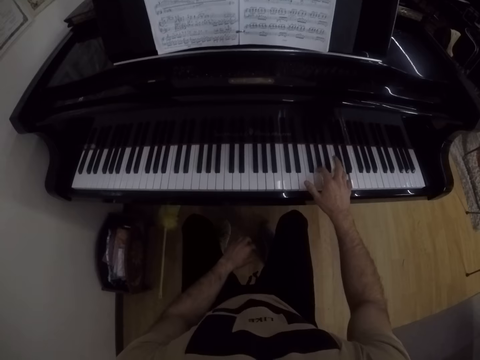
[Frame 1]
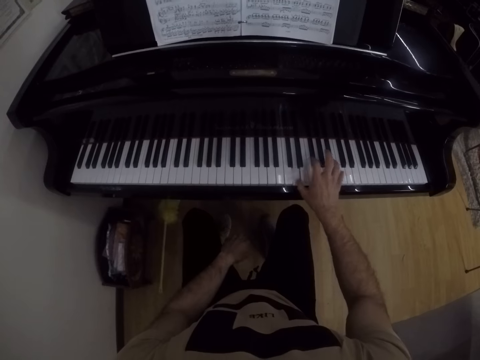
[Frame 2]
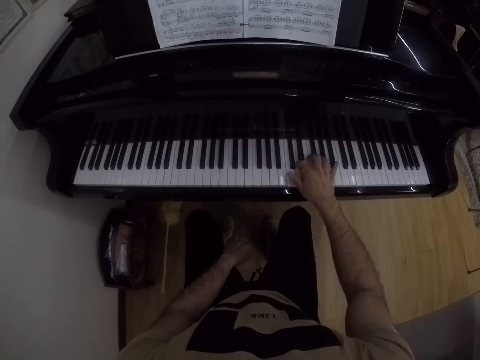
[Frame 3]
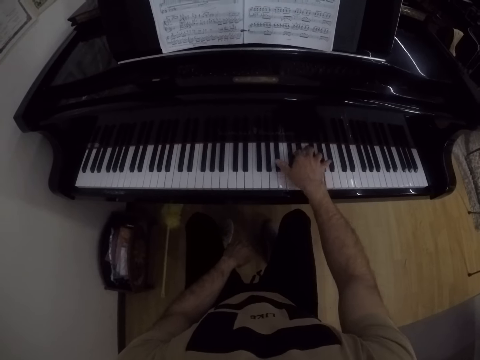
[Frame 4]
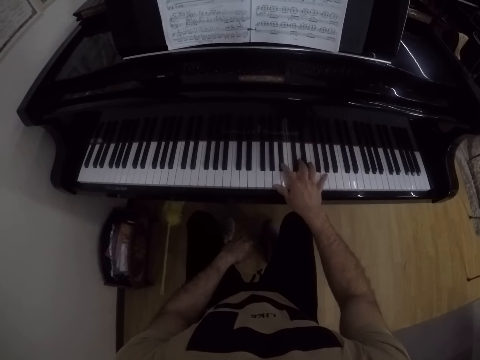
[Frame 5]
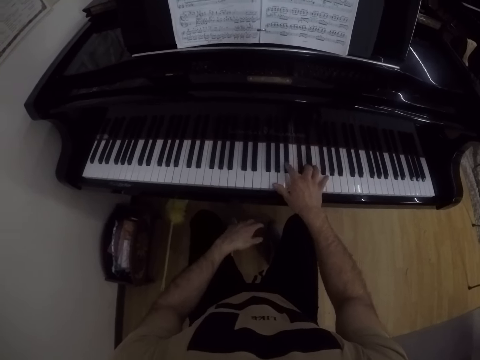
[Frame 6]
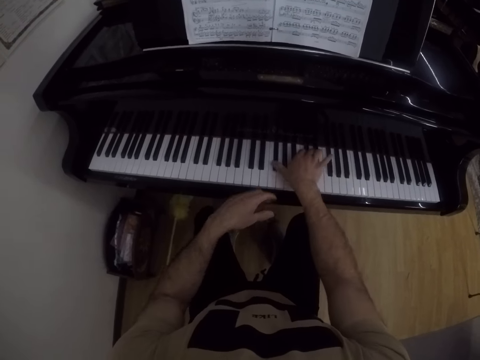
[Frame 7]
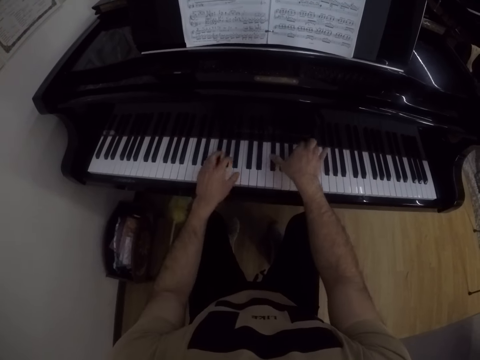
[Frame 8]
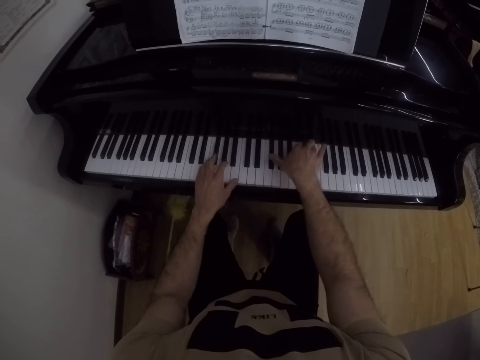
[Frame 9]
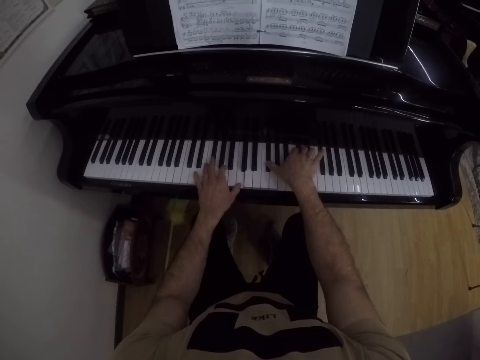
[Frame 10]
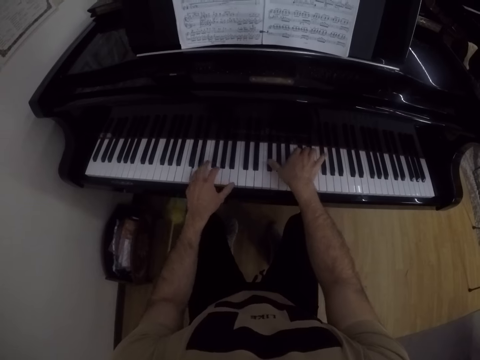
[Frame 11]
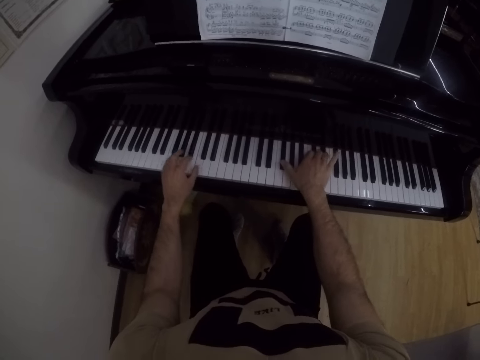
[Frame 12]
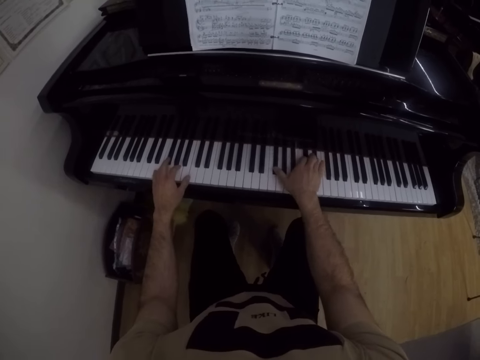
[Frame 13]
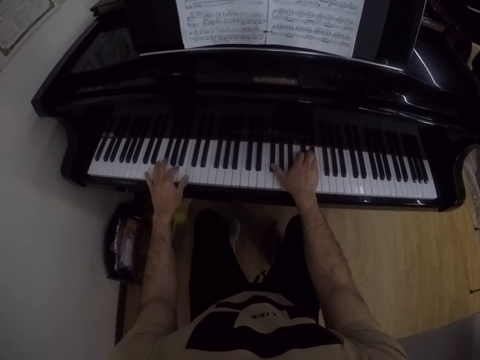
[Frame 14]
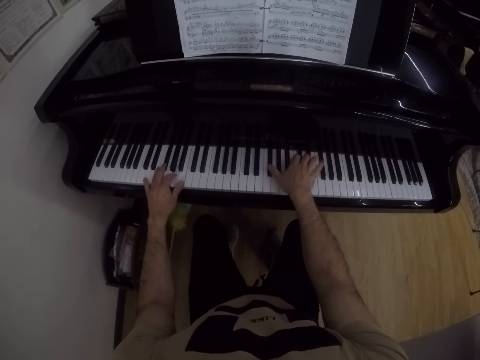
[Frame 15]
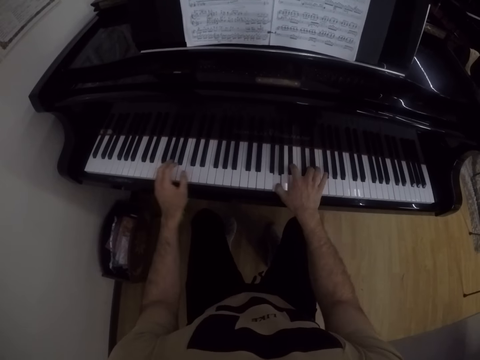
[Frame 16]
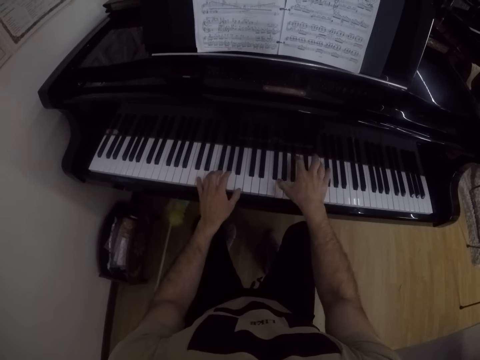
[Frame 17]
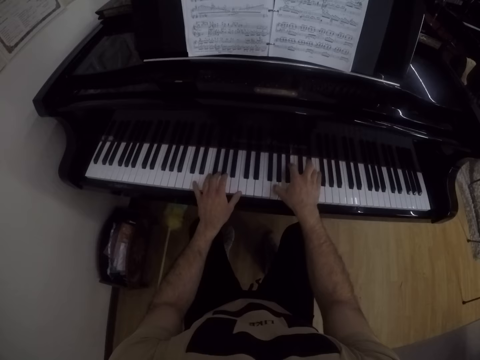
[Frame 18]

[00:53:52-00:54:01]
The camera wearer places his left hand on his left leg. He plays the piano with both hands.

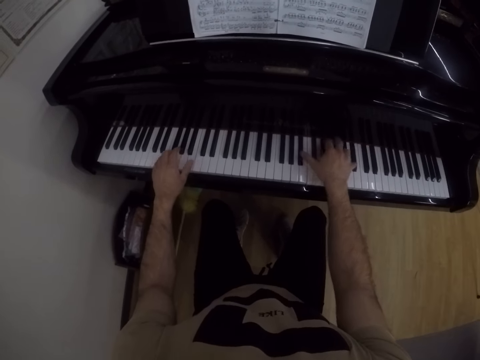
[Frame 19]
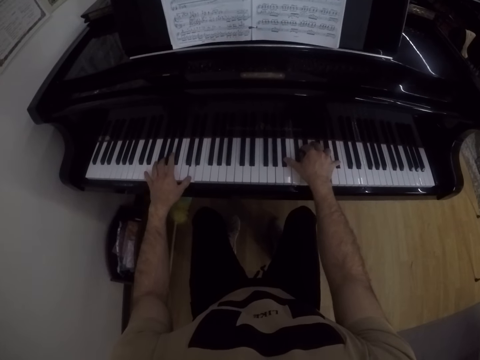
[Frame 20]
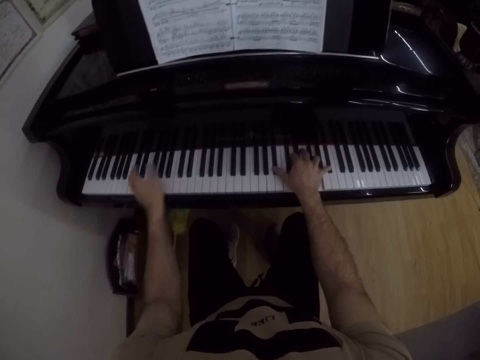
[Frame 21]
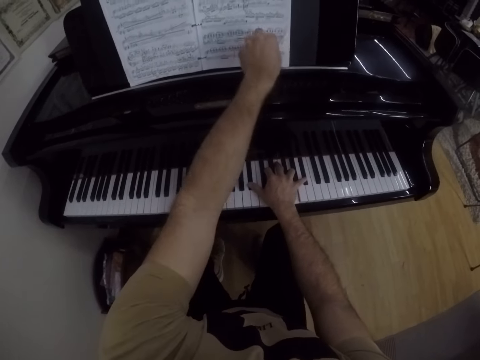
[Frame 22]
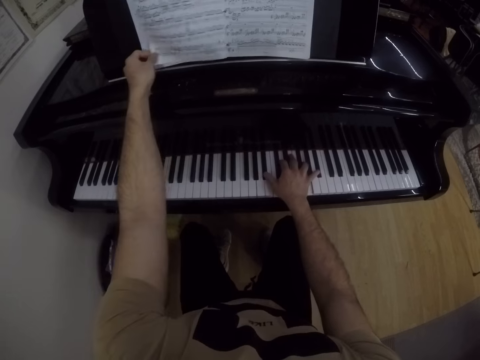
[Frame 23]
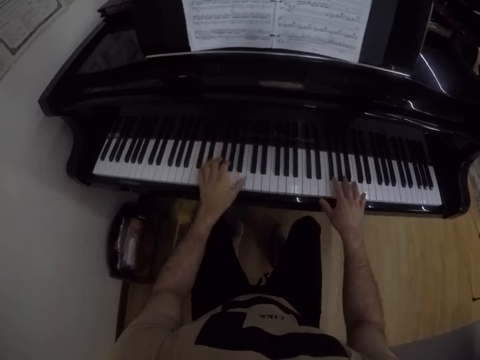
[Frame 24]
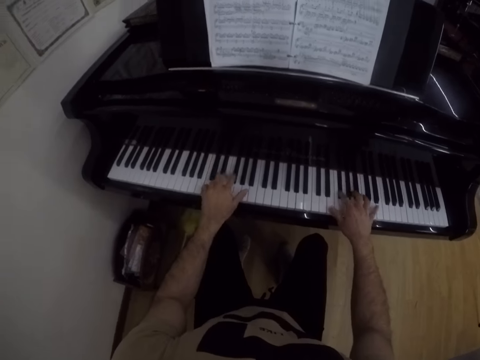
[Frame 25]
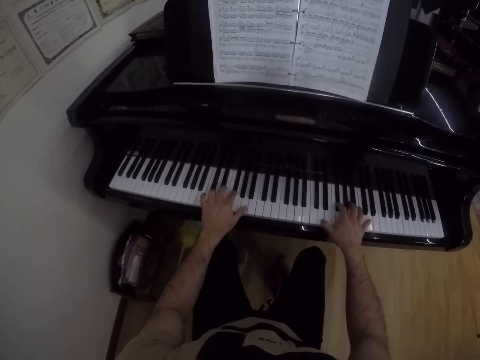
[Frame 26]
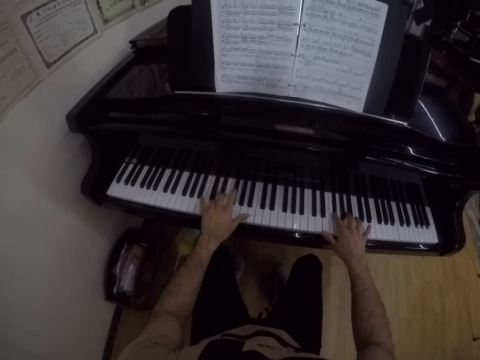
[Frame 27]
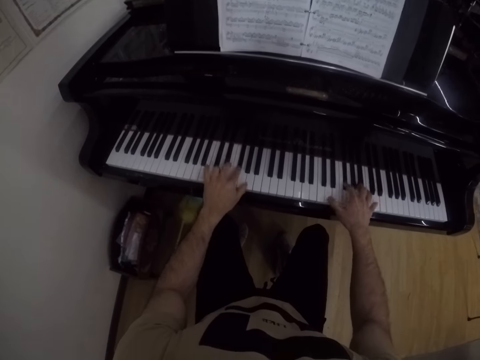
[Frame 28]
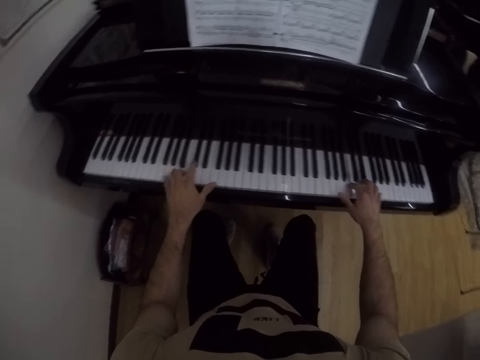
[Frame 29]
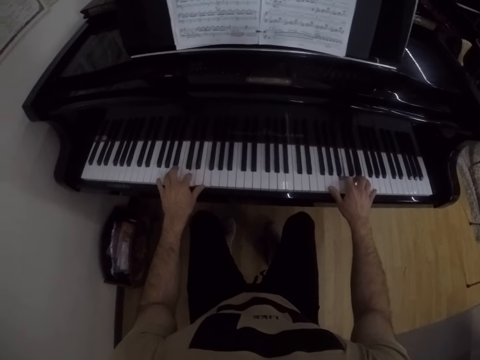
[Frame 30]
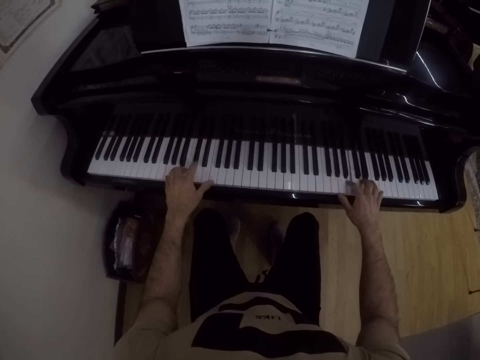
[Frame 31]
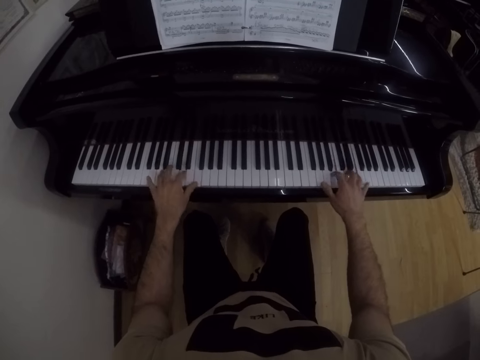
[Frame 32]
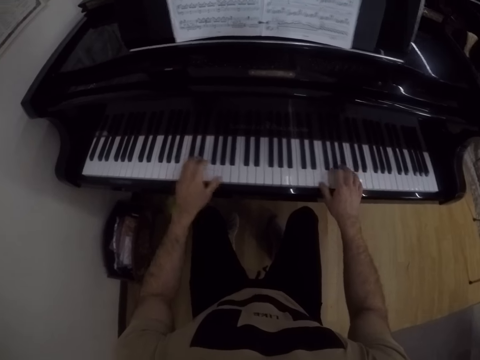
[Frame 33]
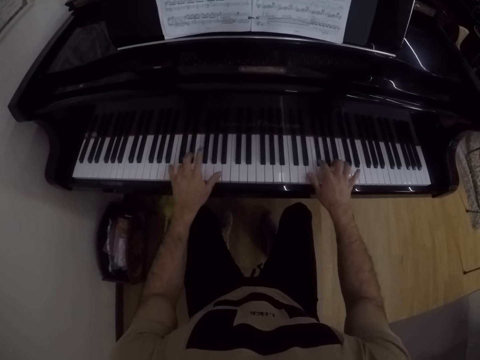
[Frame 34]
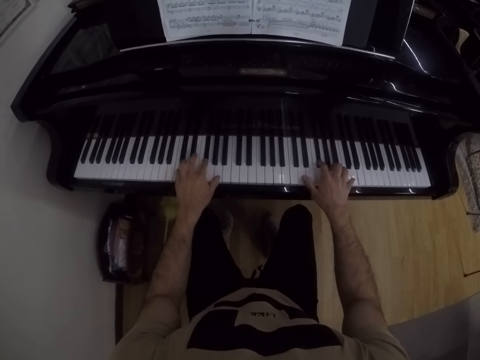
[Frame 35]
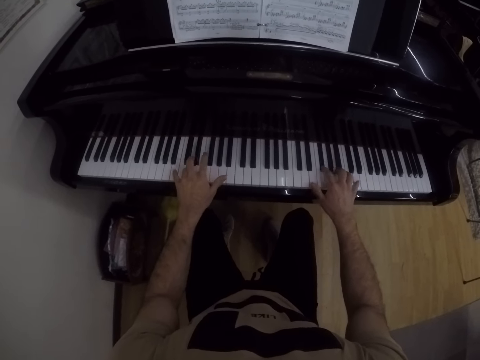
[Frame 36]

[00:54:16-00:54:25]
The camera wearer turns a page of a music sheet on the piano with his left hand. He plays the piano in the music room with both hands.

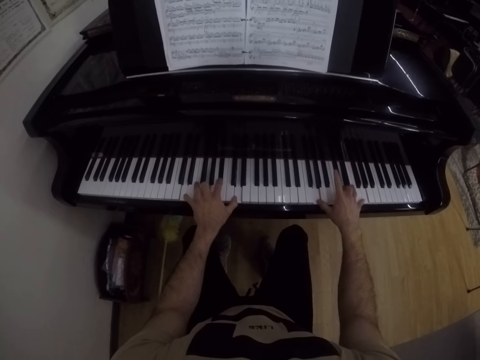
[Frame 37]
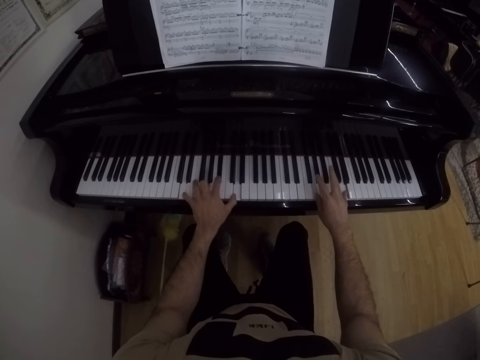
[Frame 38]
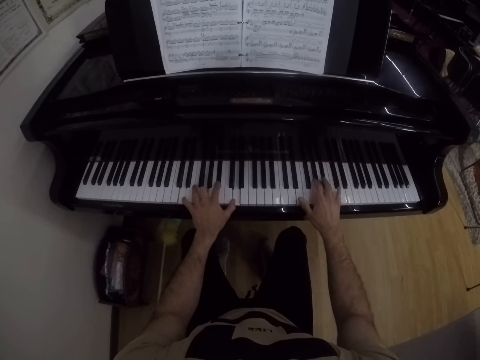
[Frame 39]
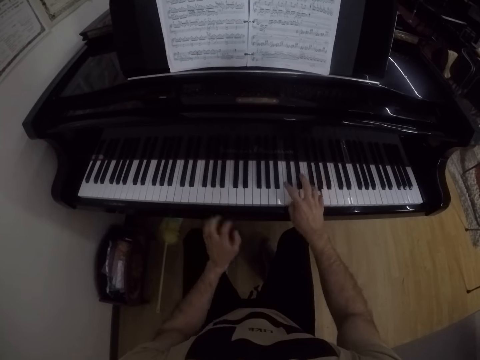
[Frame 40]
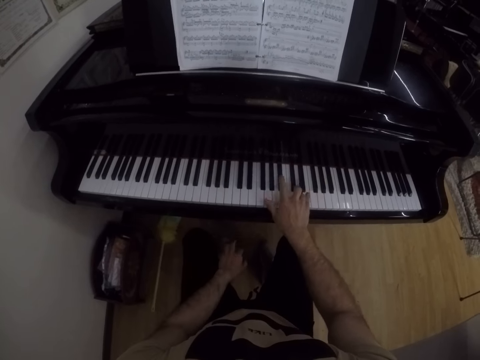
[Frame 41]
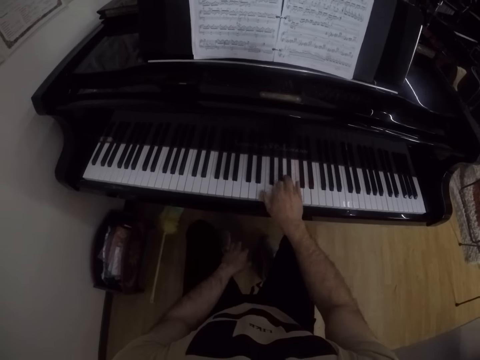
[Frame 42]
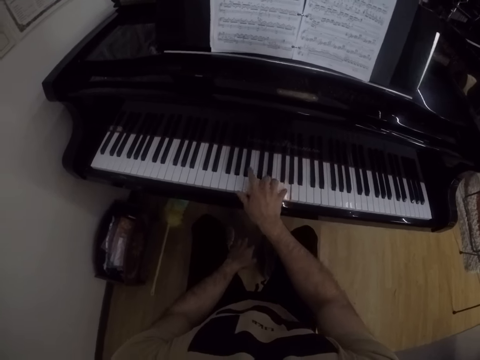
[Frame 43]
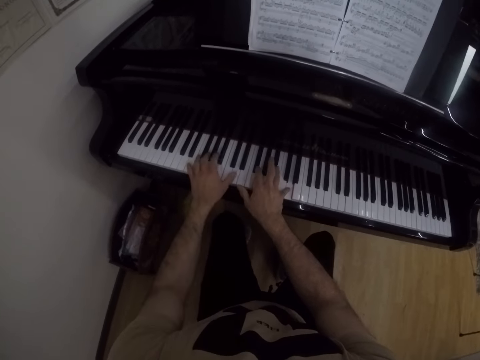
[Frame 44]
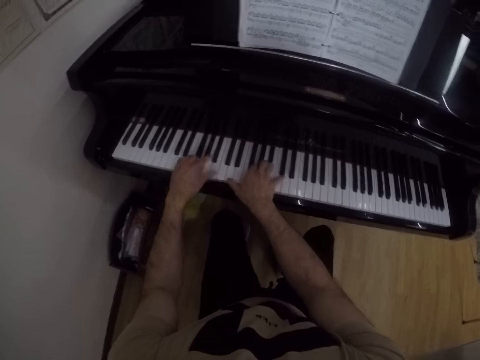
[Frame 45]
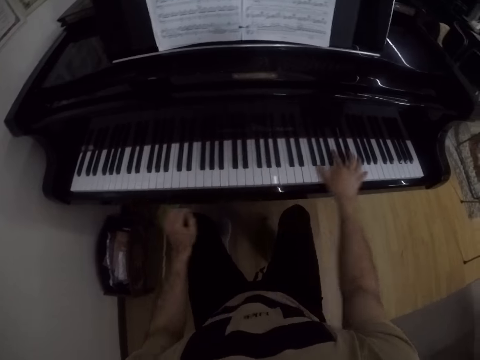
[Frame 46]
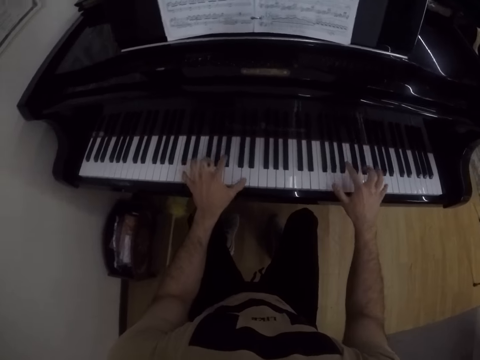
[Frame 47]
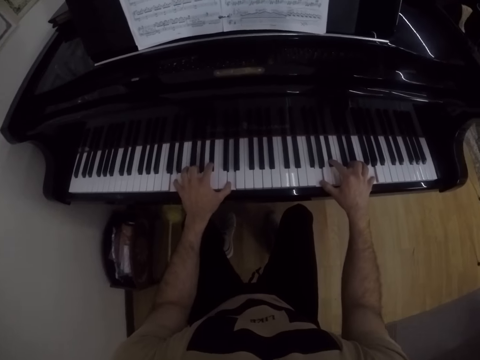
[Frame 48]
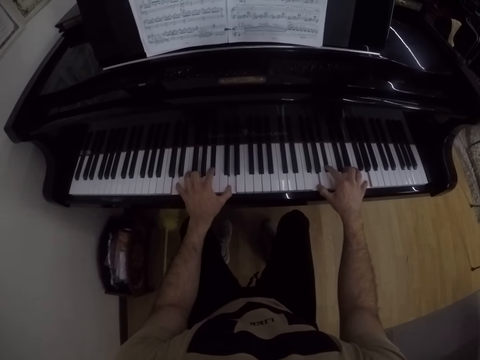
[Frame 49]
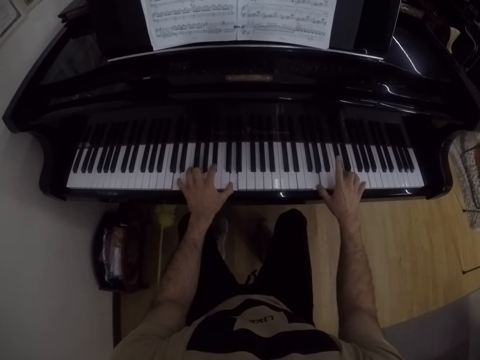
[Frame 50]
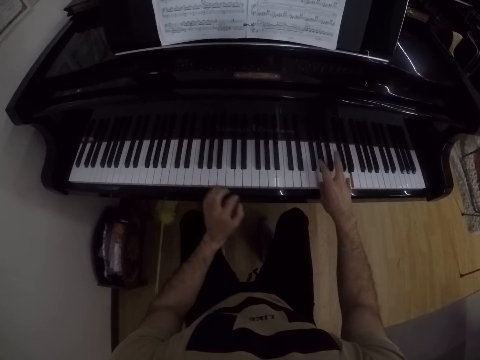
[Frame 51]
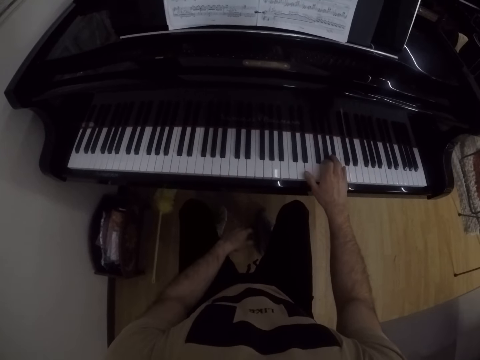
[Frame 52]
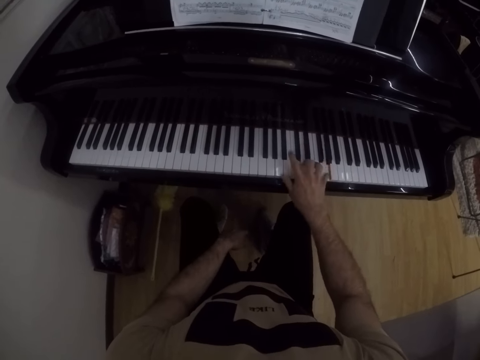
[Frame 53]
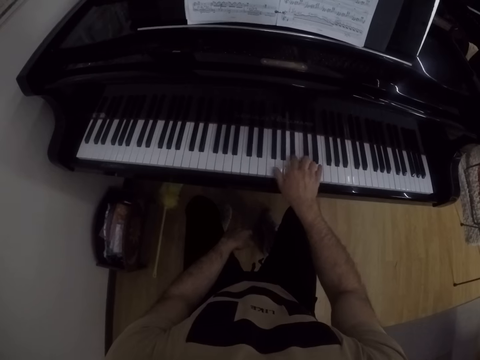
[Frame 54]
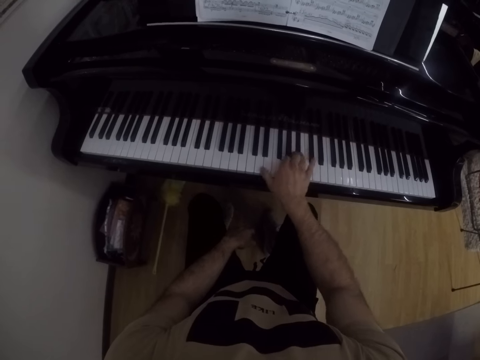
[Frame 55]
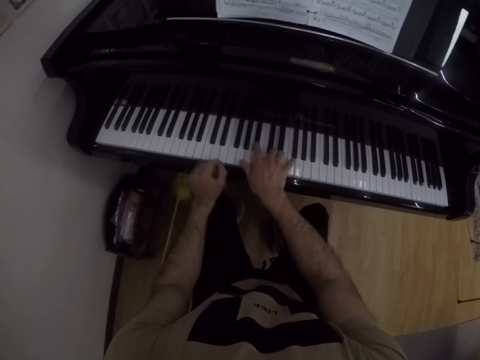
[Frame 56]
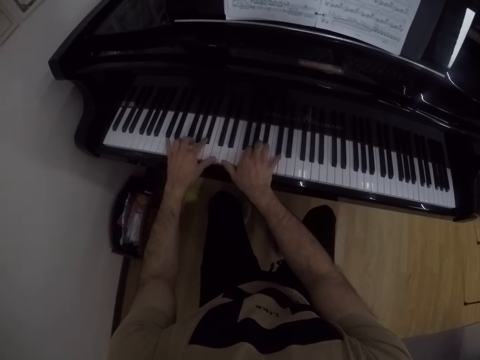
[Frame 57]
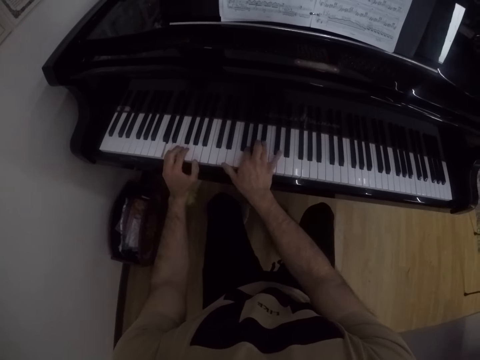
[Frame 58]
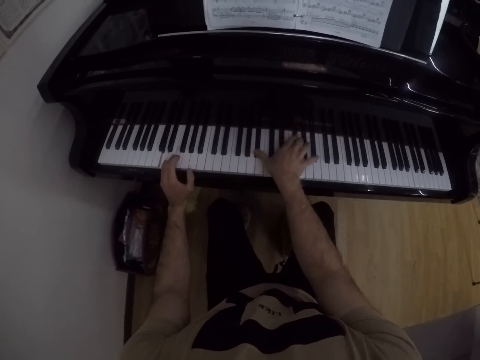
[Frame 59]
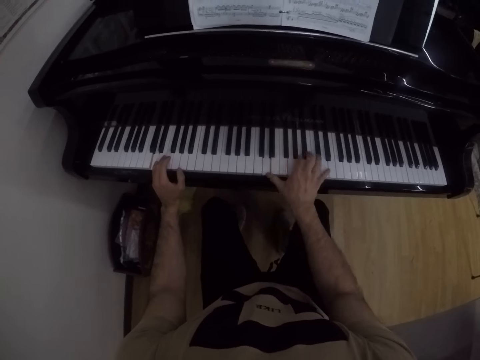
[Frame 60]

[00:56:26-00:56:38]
The camera wearer plays the piano in the music room with his right hand. He places his left hand on his thigh. He plays the piano in the music room with both hands. He plays the piano in the music room with his right hand. He places his left hand on his thigh. He plays the piano in the music room with both hands.
